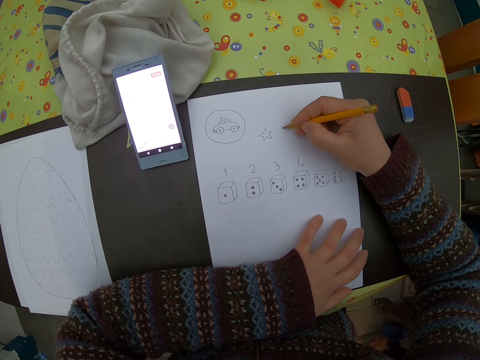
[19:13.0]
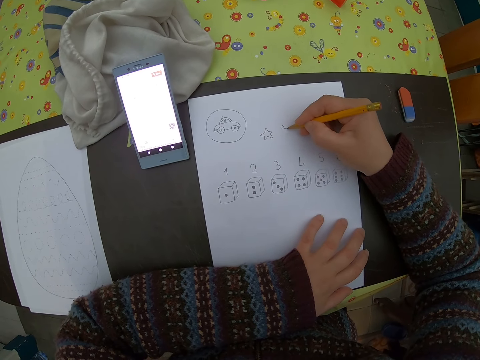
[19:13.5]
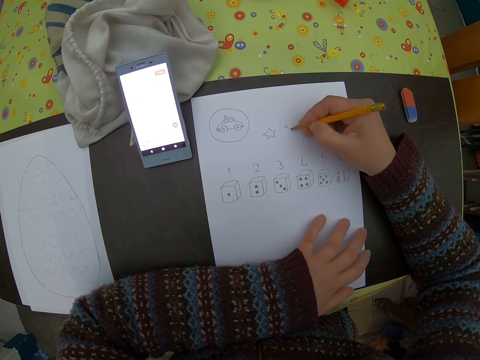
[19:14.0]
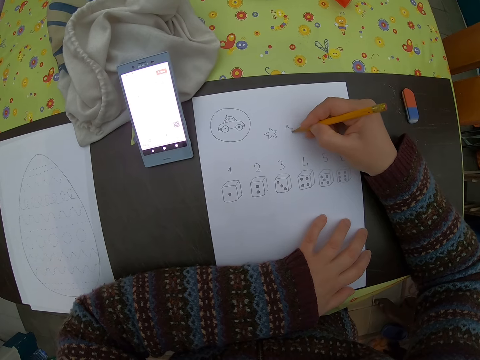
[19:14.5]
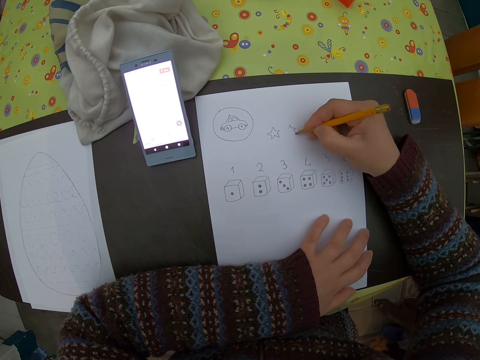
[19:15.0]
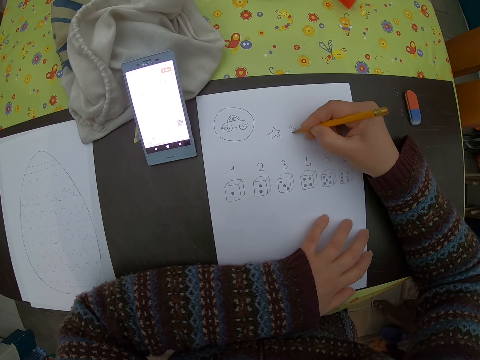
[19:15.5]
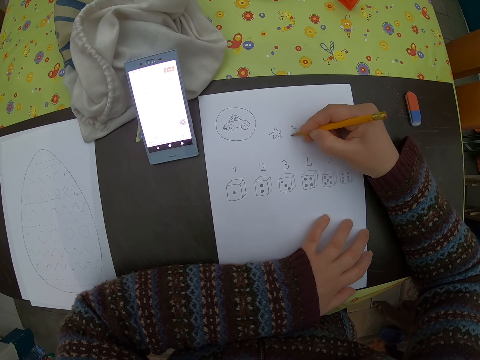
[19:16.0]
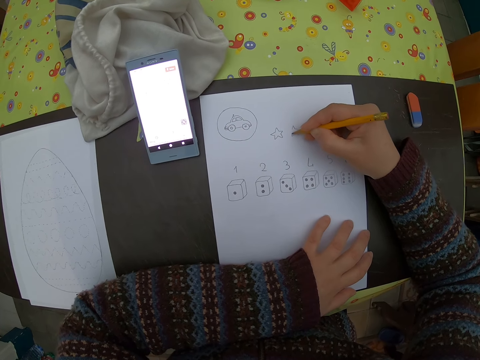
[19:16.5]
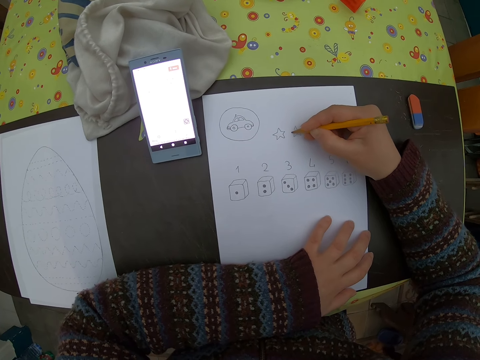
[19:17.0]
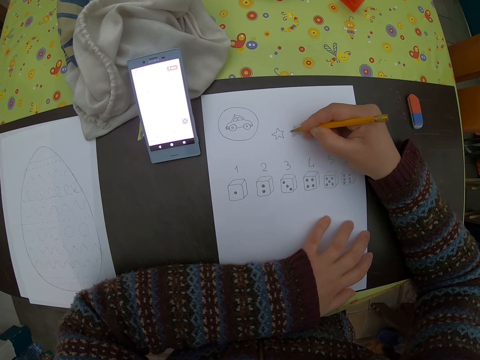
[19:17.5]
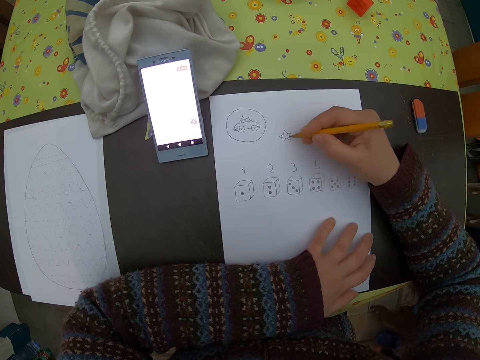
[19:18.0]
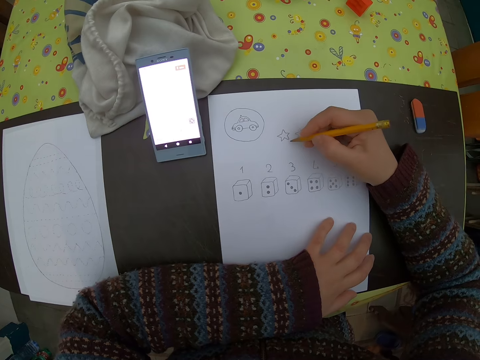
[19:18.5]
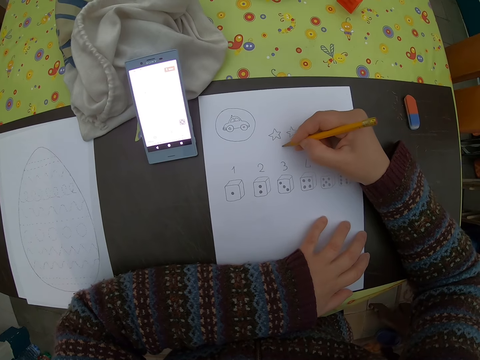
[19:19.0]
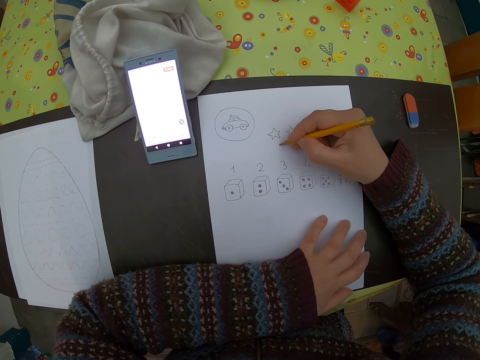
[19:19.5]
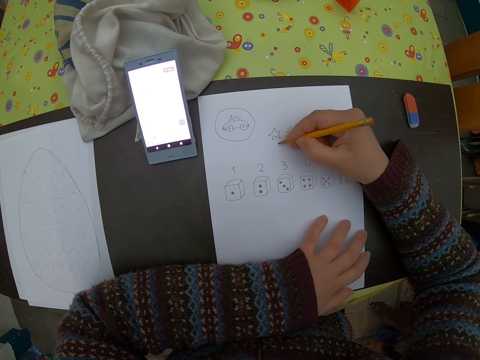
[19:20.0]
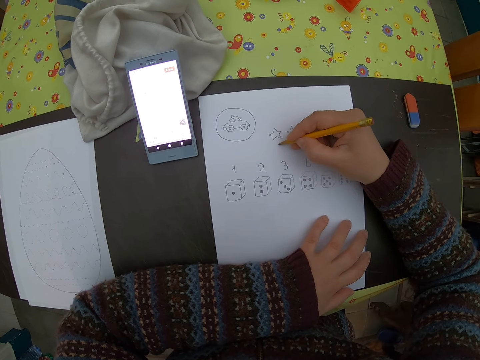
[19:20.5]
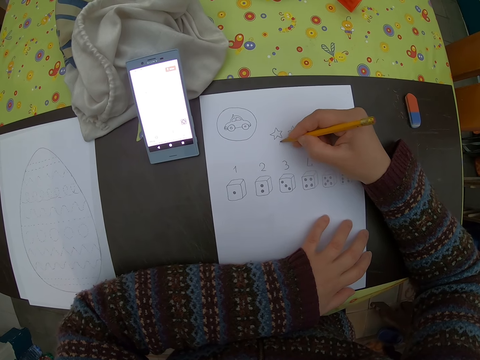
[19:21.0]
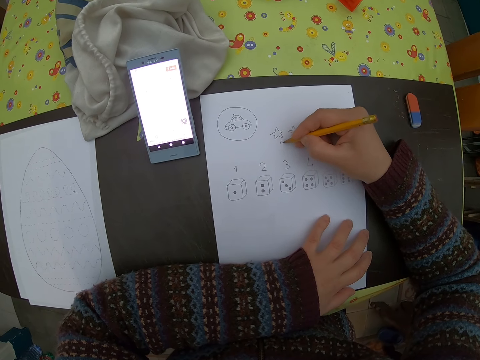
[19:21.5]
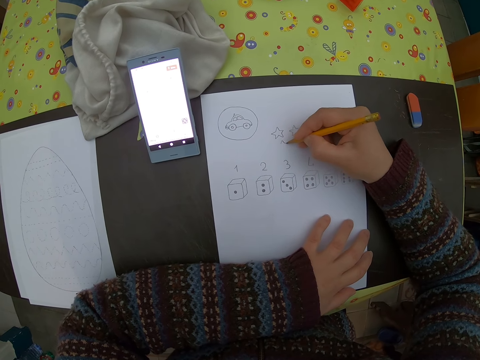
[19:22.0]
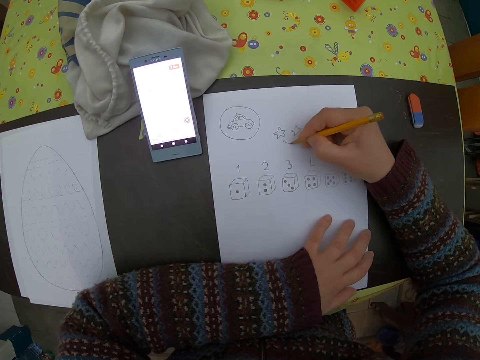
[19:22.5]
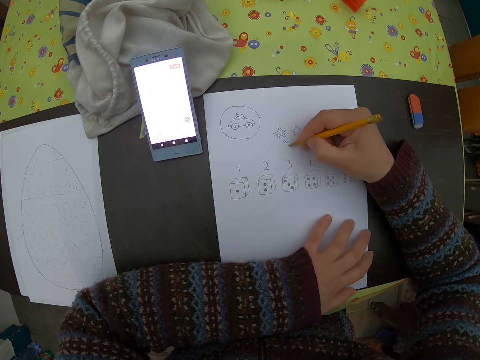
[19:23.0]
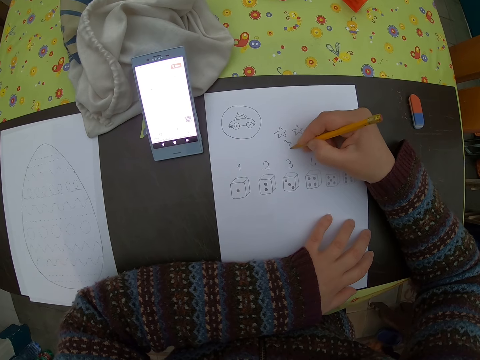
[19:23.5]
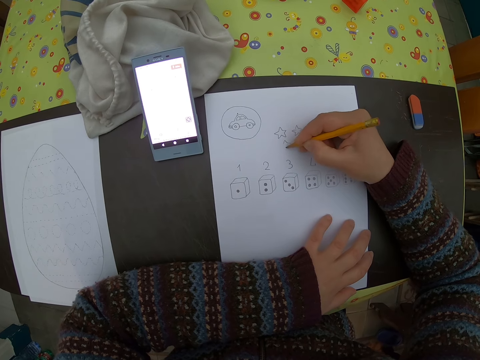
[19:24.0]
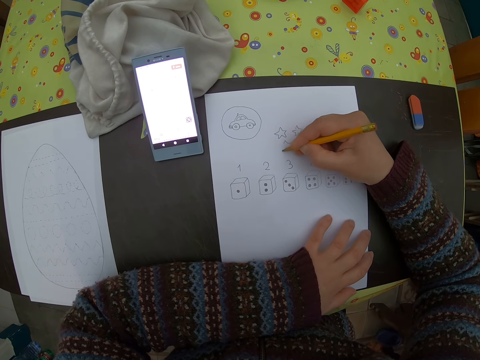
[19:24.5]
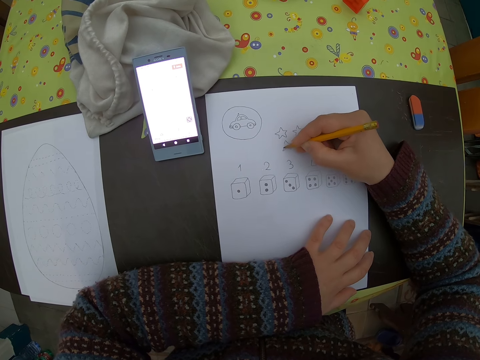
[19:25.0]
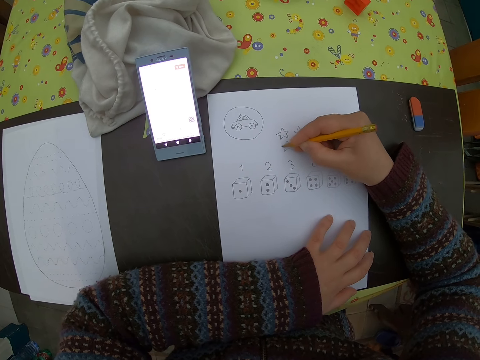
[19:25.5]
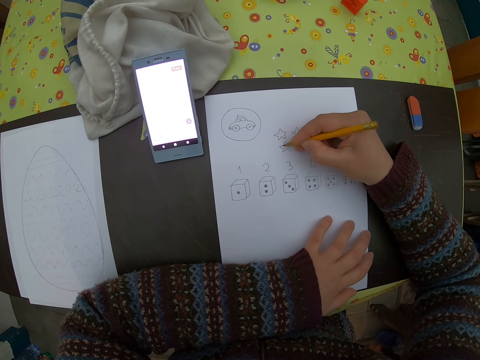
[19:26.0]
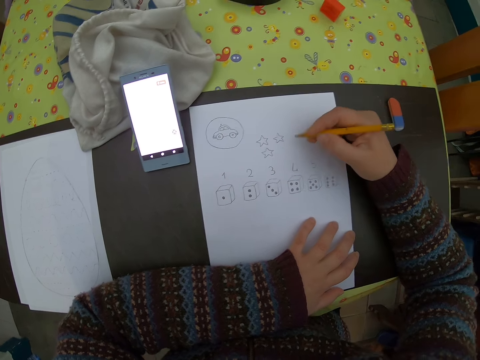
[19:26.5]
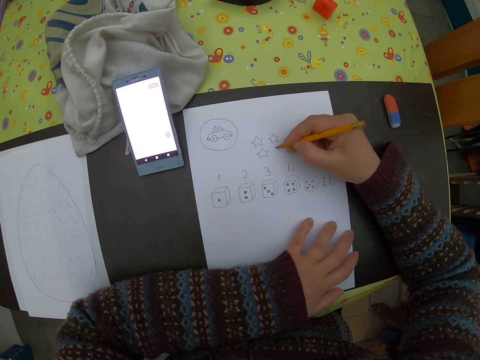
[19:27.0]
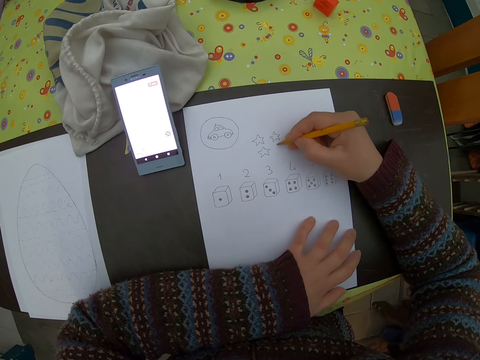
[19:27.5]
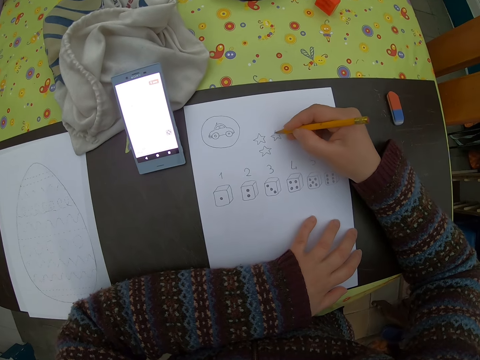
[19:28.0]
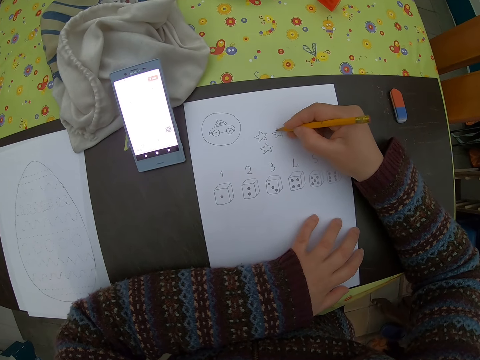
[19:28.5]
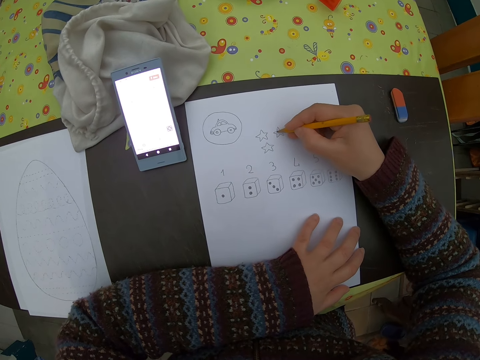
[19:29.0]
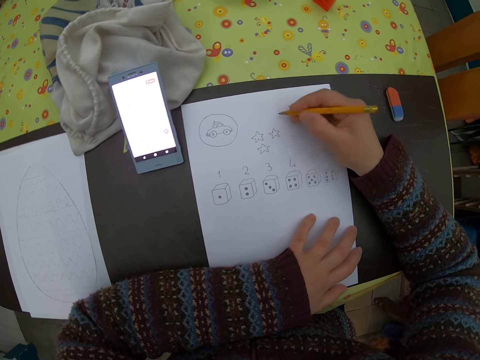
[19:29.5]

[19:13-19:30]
The camera wearer draws a picture of a star. They adjust the pencil. They draw a picture of a star. They move the hand on the paper.

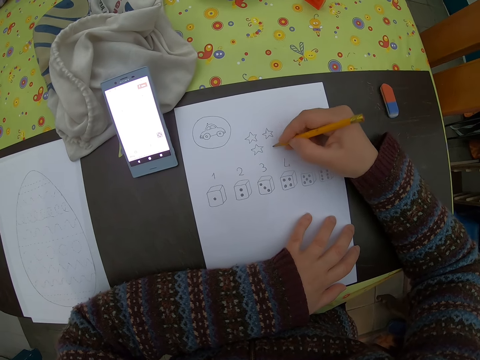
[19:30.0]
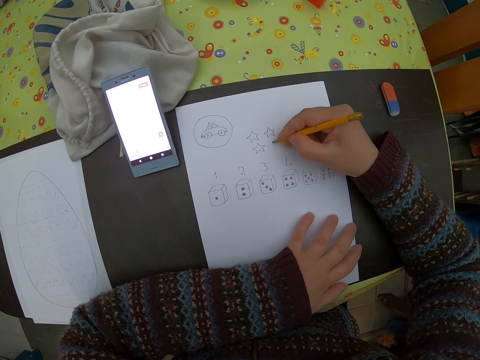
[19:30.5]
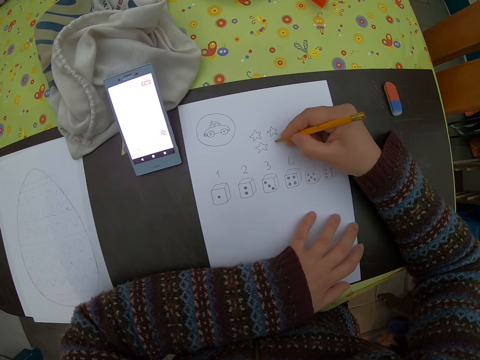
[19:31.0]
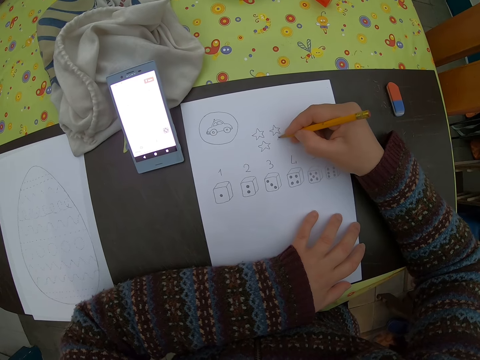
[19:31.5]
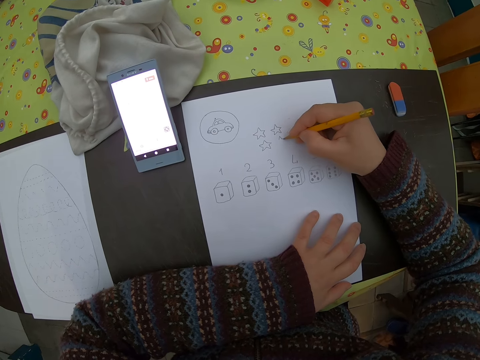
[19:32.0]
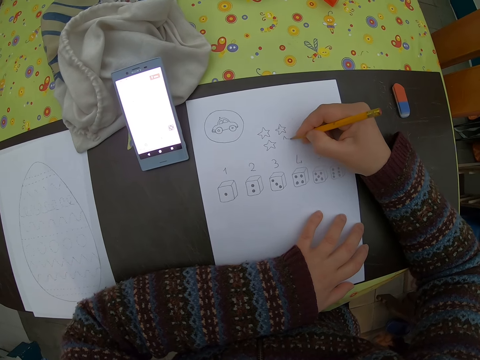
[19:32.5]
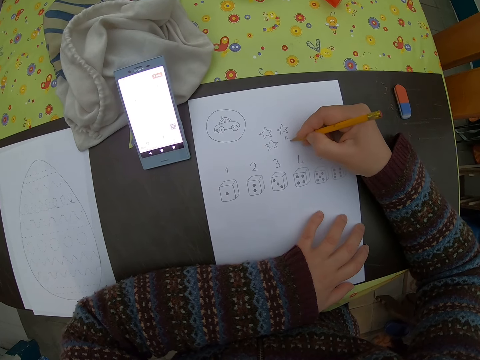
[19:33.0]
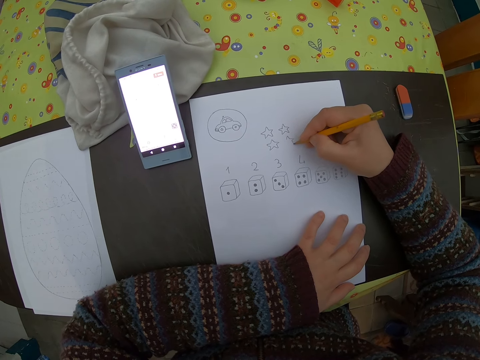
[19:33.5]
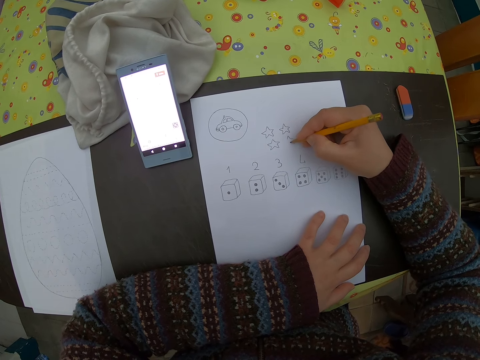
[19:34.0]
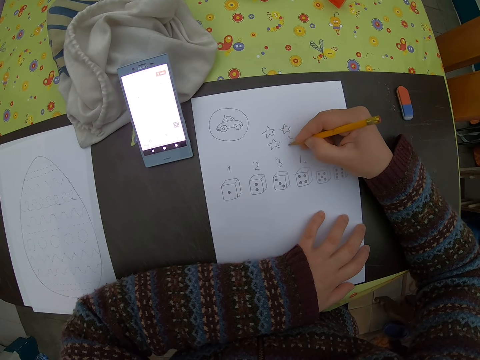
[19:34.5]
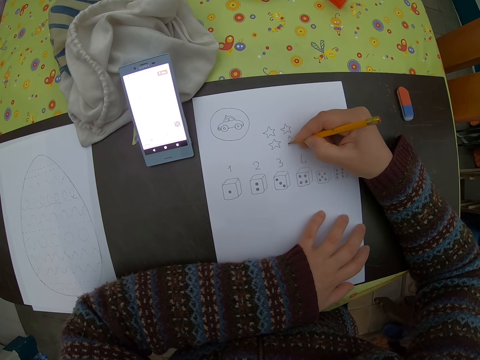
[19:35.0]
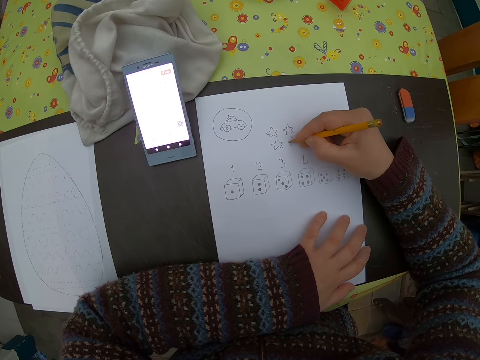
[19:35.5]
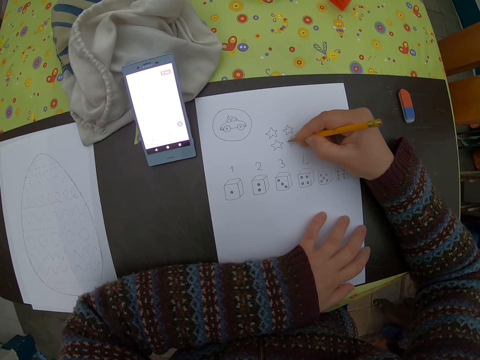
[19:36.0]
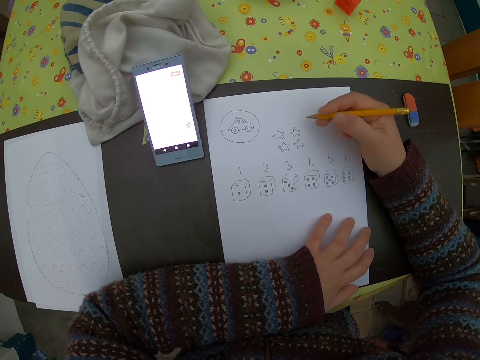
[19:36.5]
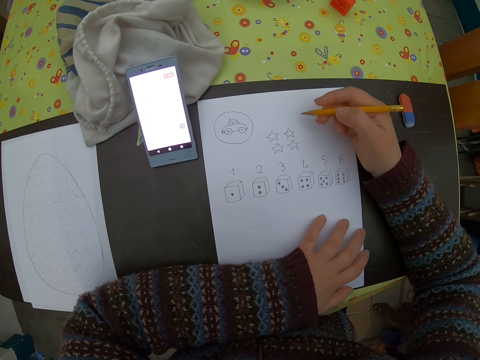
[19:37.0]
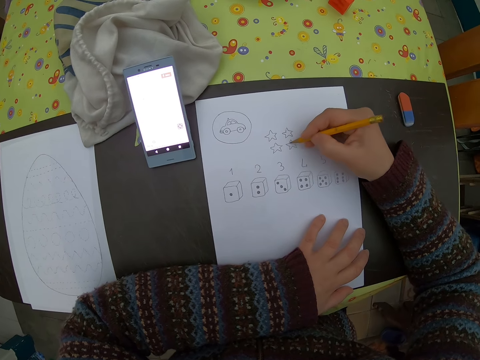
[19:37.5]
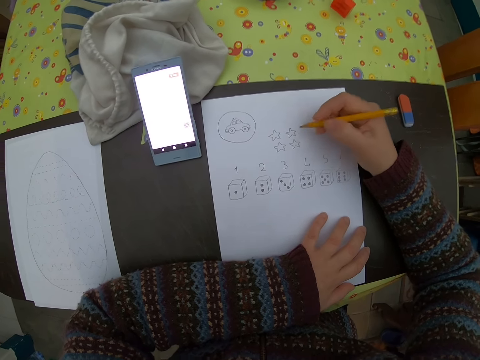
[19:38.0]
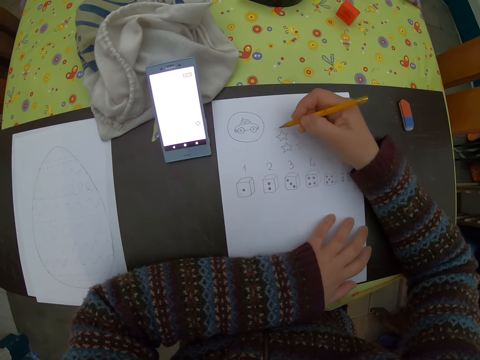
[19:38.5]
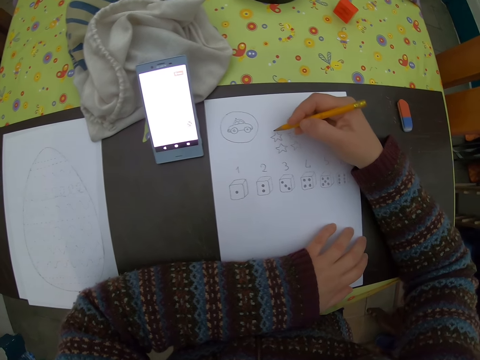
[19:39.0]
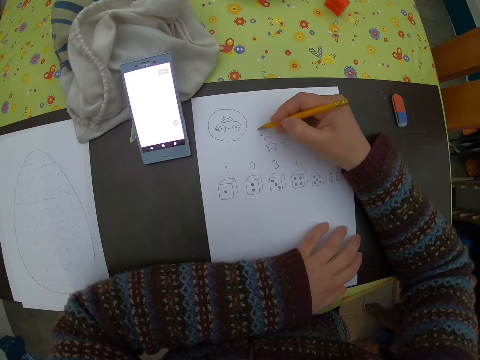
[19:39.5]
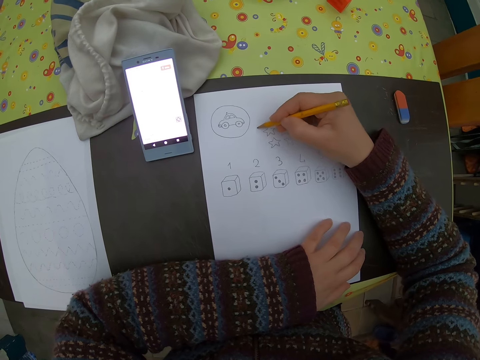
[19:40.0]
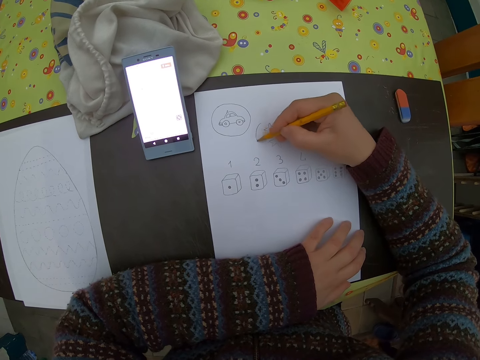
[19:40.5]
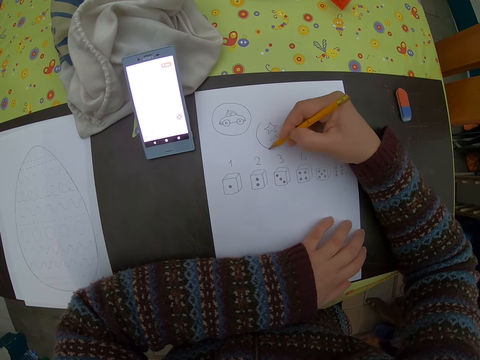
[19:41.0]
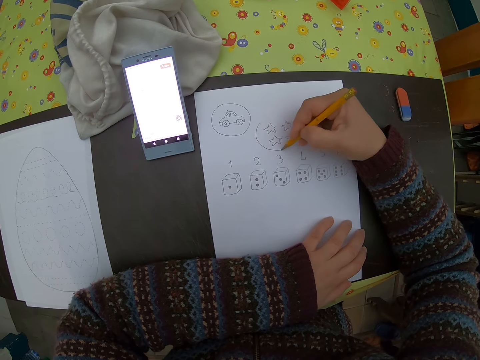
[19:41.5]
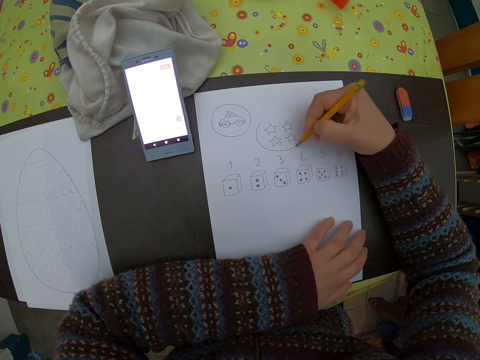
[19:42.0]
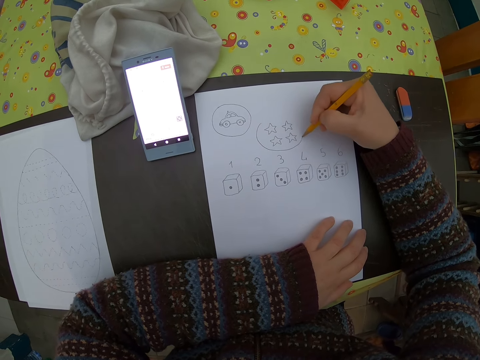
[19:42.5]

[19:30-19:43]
The camera wearer draws a picture of a star. They move the hand on the paper. They draw a circle around the pictures of the star.
